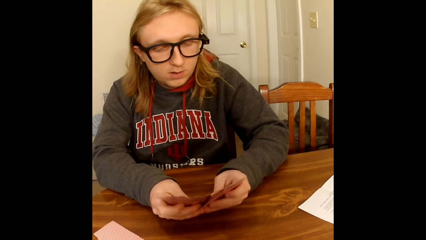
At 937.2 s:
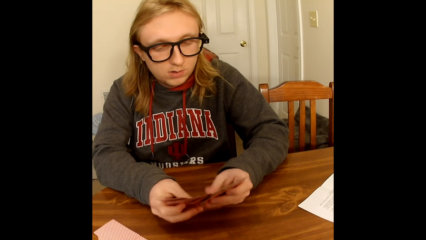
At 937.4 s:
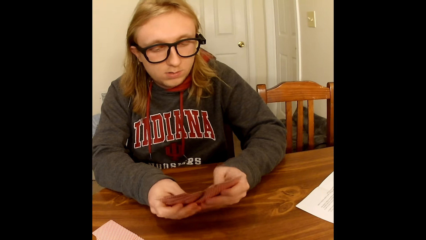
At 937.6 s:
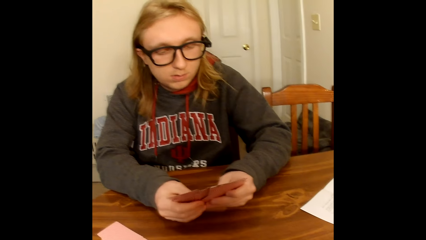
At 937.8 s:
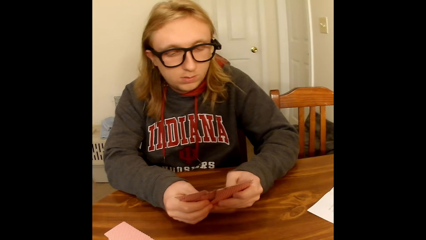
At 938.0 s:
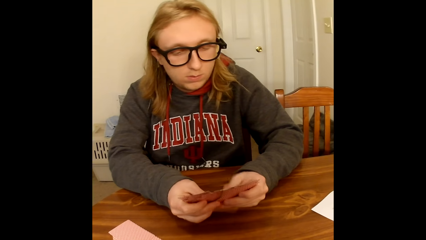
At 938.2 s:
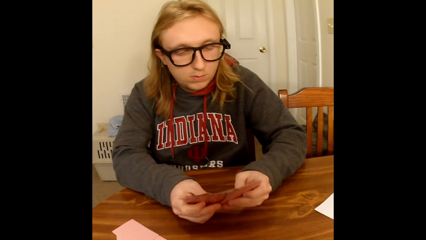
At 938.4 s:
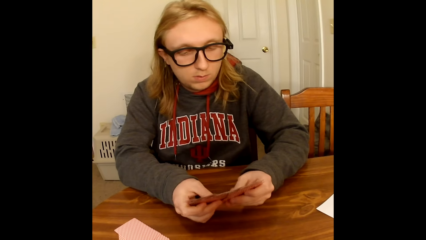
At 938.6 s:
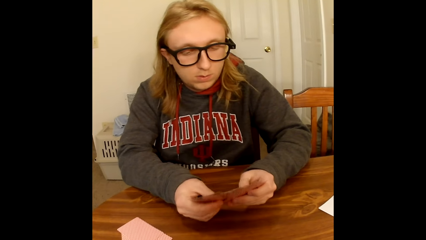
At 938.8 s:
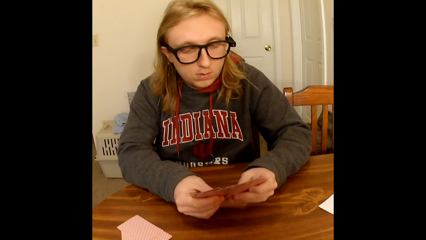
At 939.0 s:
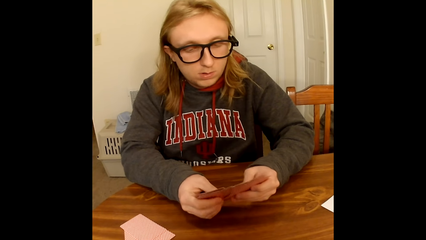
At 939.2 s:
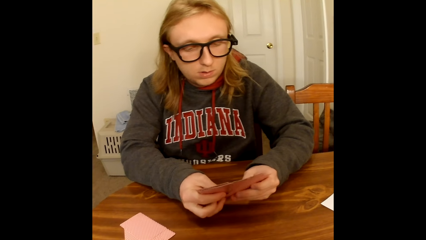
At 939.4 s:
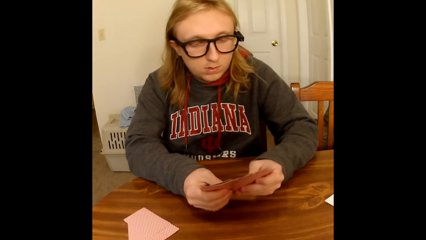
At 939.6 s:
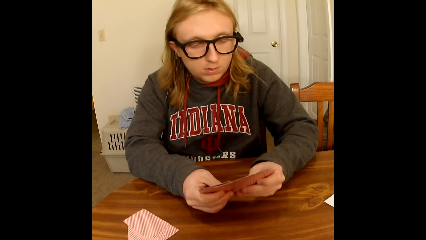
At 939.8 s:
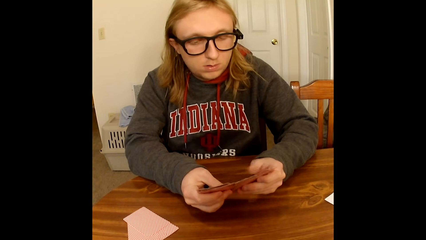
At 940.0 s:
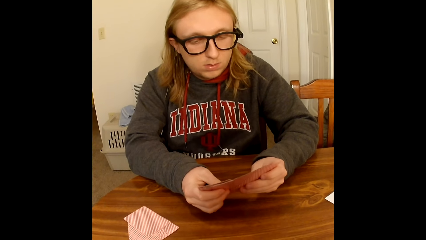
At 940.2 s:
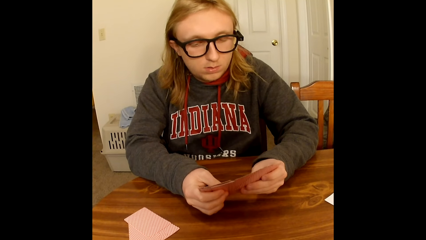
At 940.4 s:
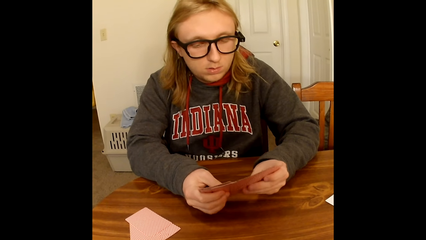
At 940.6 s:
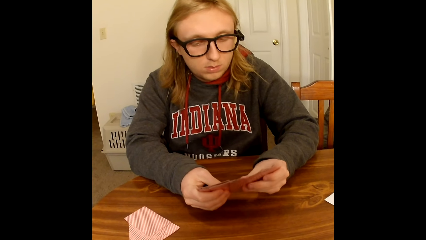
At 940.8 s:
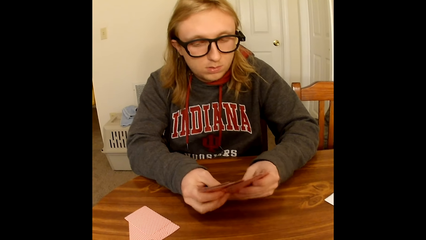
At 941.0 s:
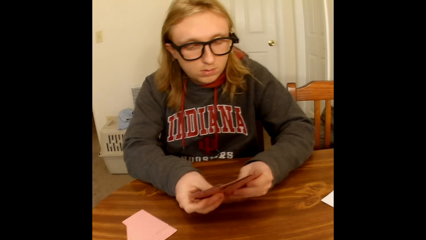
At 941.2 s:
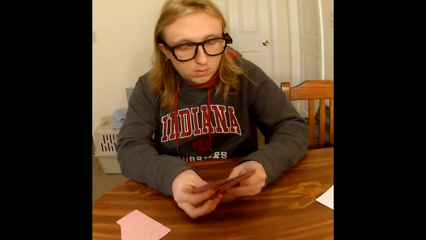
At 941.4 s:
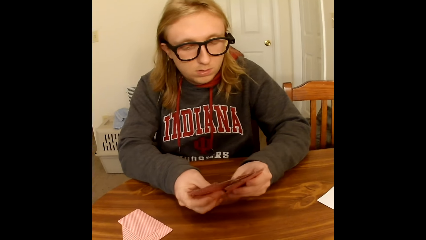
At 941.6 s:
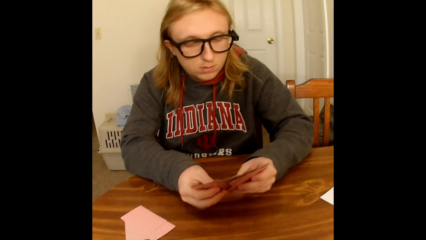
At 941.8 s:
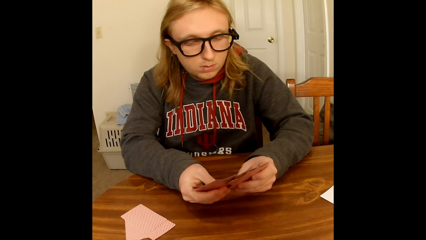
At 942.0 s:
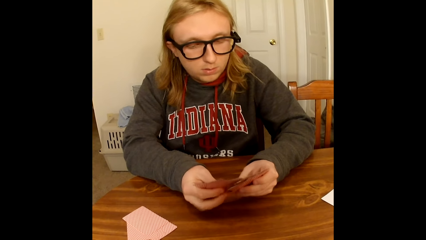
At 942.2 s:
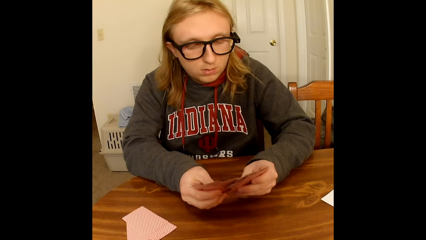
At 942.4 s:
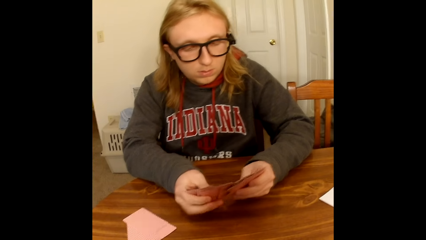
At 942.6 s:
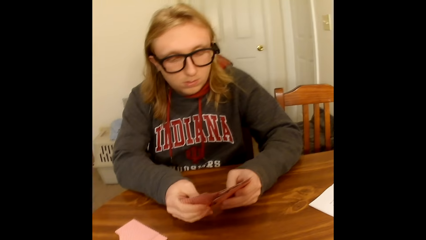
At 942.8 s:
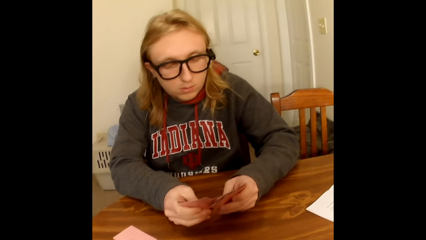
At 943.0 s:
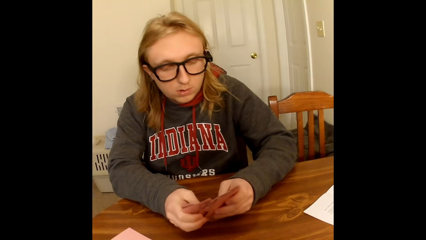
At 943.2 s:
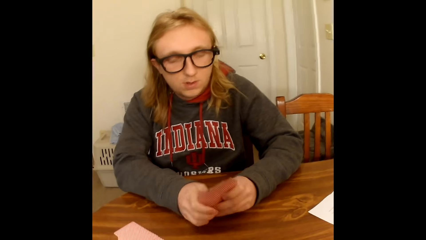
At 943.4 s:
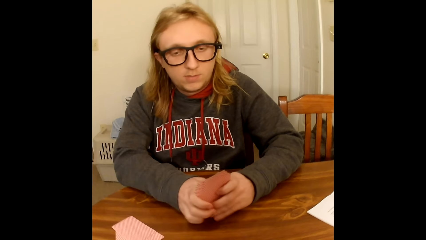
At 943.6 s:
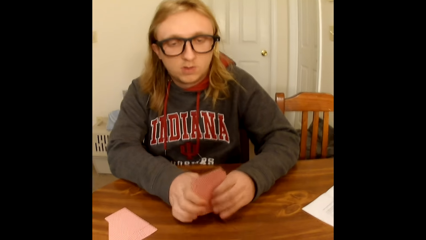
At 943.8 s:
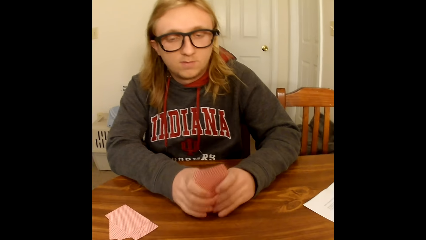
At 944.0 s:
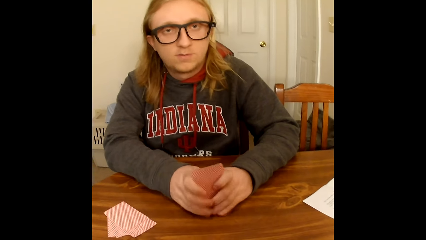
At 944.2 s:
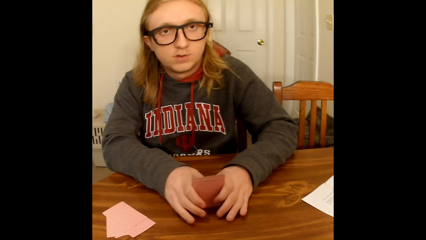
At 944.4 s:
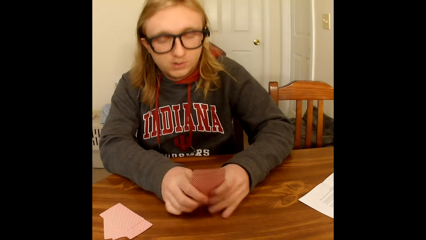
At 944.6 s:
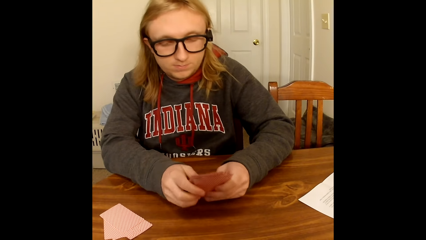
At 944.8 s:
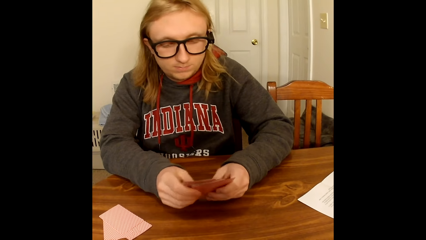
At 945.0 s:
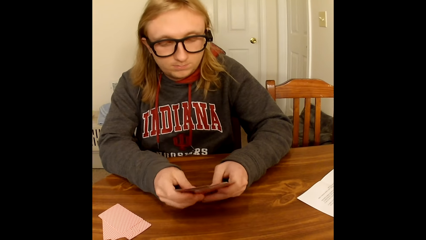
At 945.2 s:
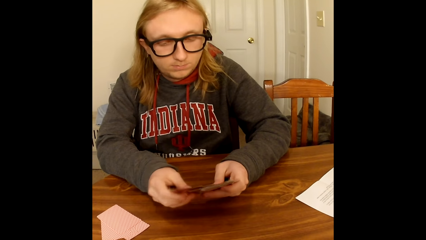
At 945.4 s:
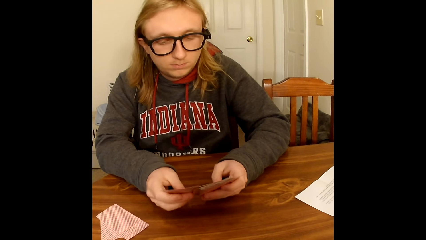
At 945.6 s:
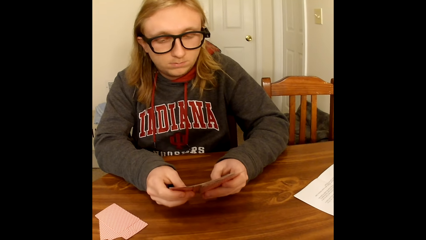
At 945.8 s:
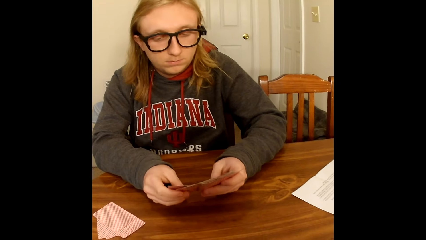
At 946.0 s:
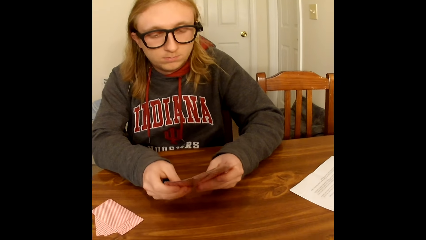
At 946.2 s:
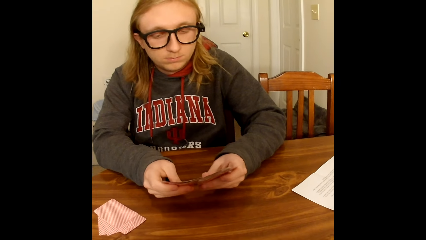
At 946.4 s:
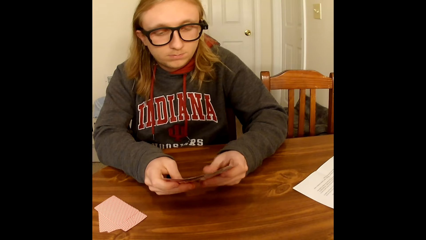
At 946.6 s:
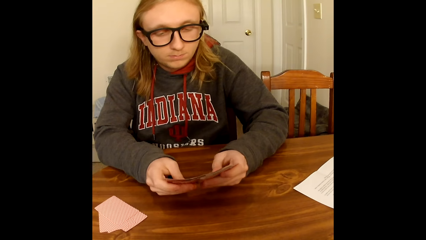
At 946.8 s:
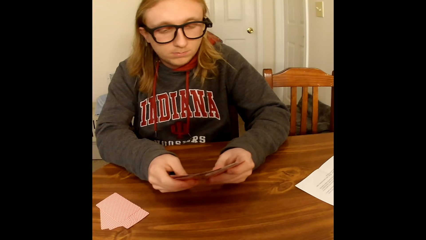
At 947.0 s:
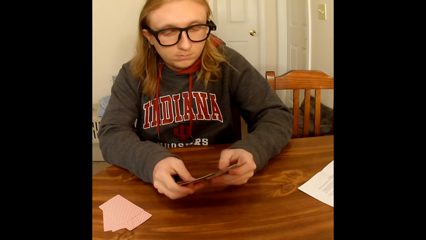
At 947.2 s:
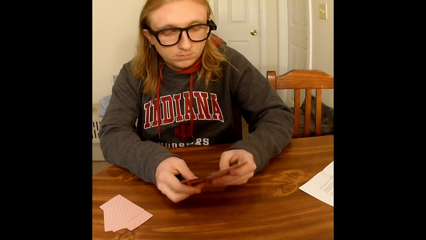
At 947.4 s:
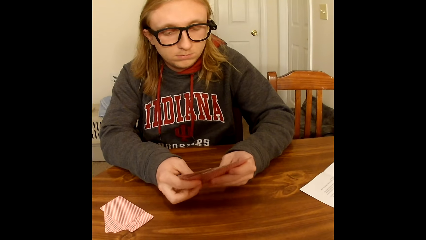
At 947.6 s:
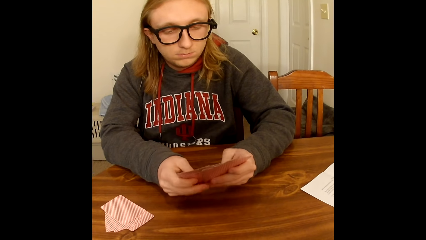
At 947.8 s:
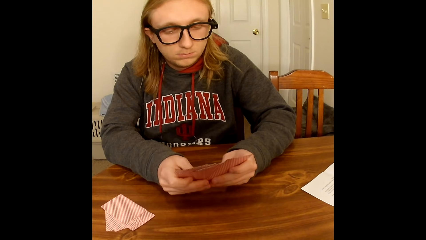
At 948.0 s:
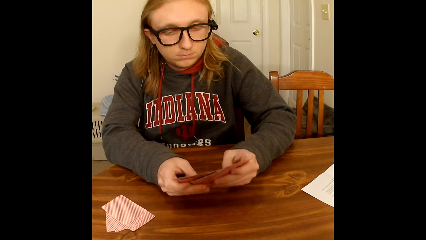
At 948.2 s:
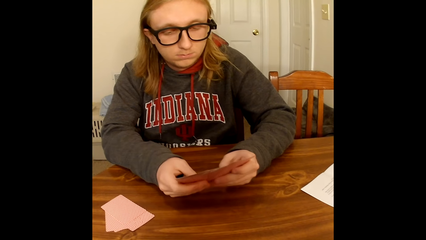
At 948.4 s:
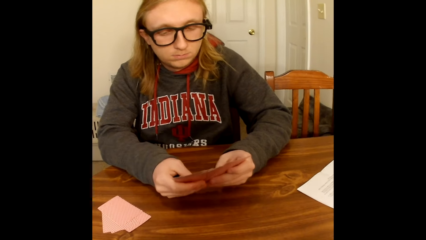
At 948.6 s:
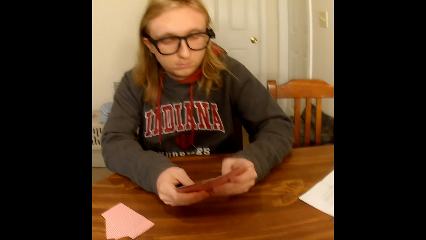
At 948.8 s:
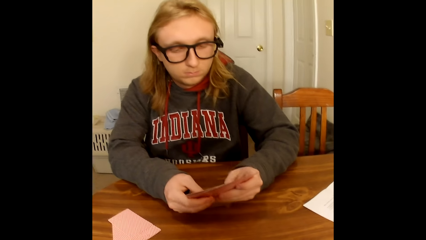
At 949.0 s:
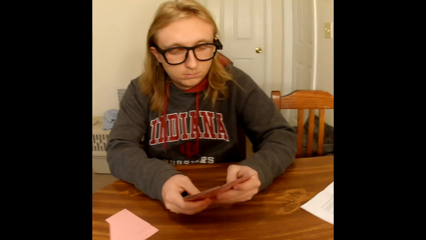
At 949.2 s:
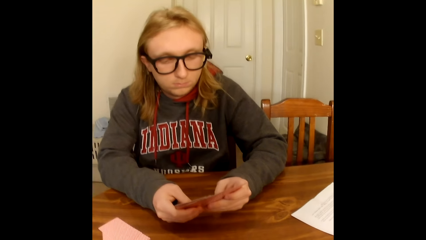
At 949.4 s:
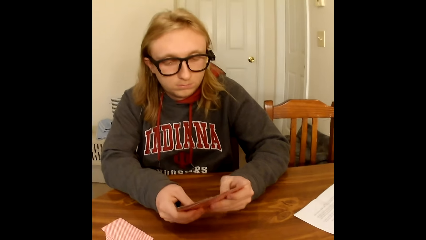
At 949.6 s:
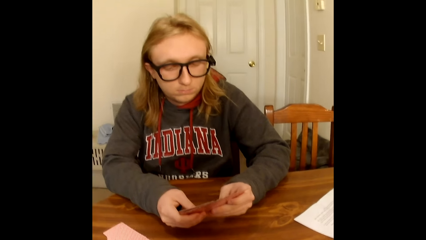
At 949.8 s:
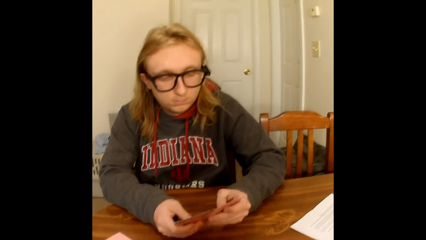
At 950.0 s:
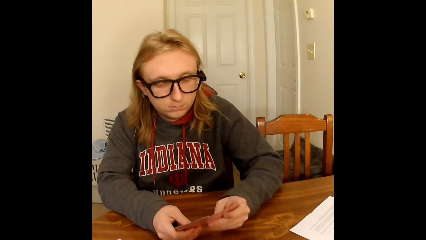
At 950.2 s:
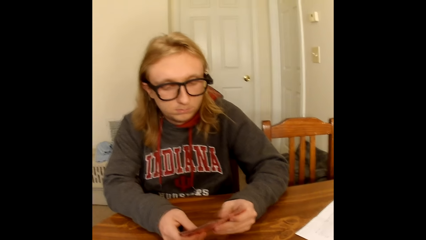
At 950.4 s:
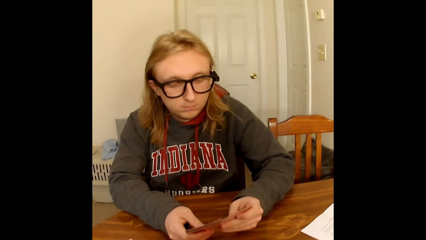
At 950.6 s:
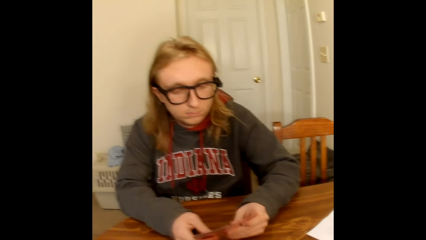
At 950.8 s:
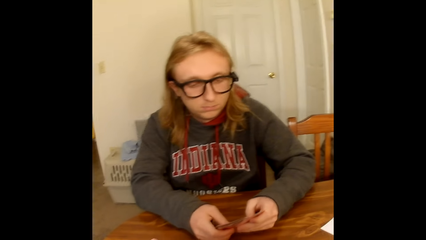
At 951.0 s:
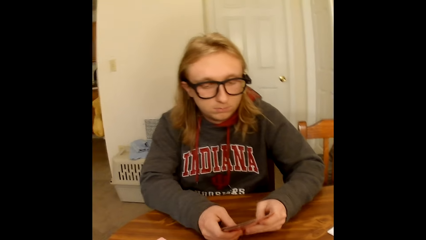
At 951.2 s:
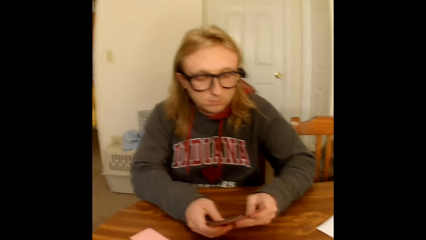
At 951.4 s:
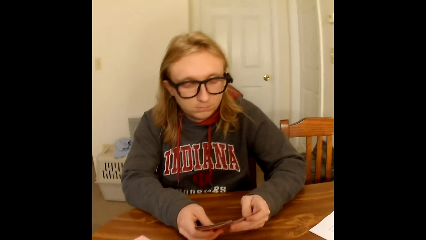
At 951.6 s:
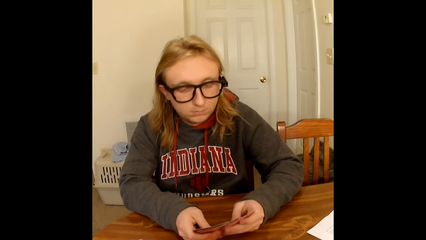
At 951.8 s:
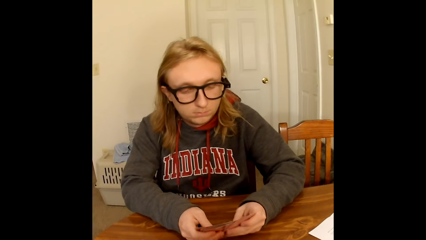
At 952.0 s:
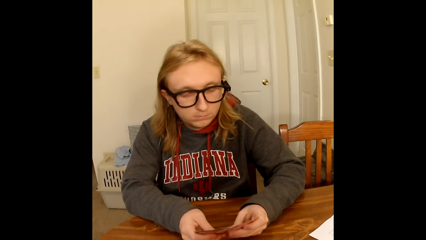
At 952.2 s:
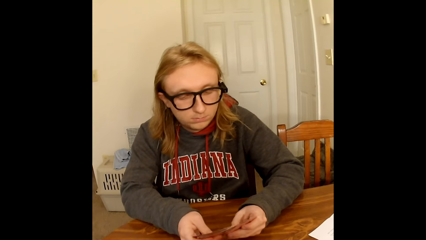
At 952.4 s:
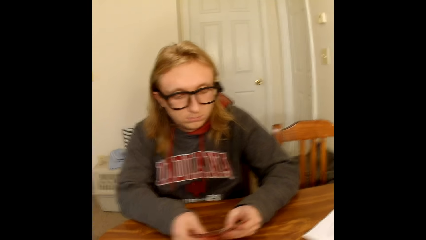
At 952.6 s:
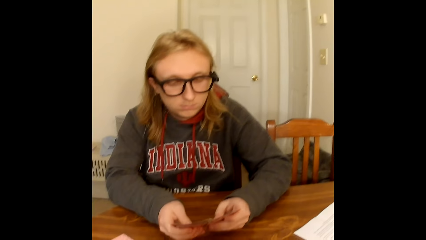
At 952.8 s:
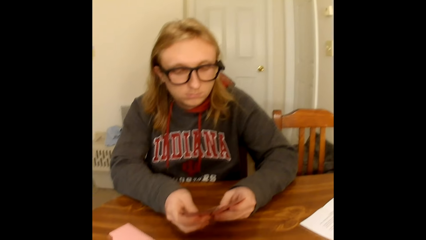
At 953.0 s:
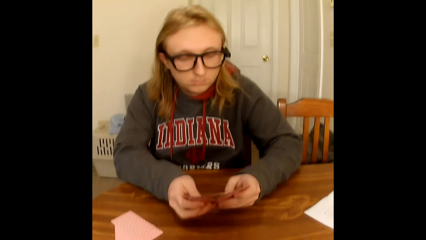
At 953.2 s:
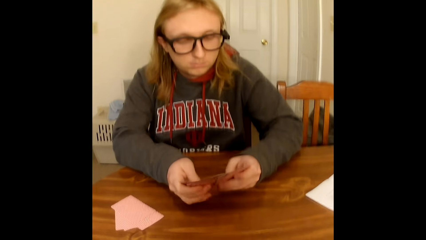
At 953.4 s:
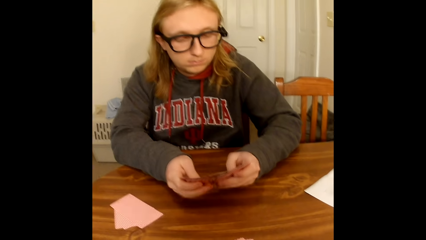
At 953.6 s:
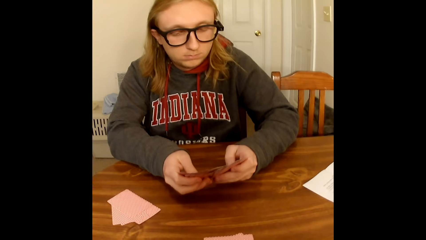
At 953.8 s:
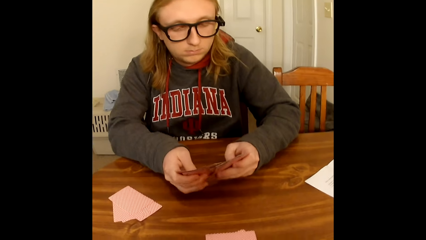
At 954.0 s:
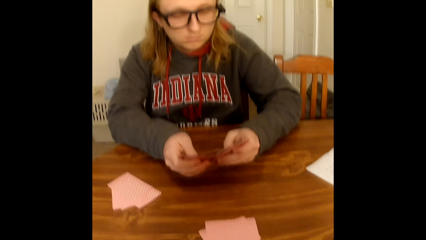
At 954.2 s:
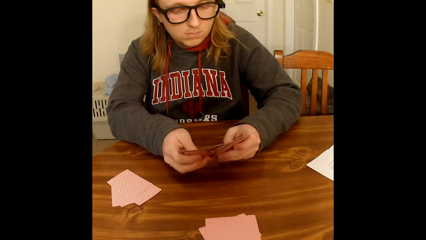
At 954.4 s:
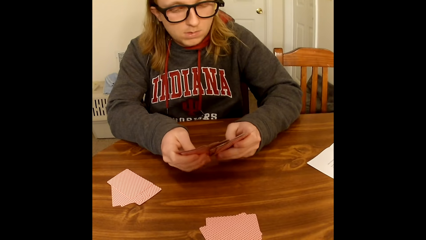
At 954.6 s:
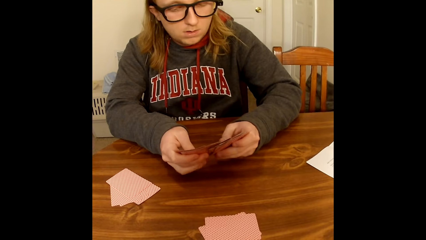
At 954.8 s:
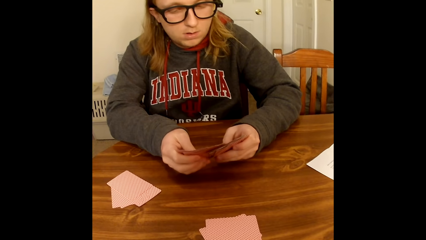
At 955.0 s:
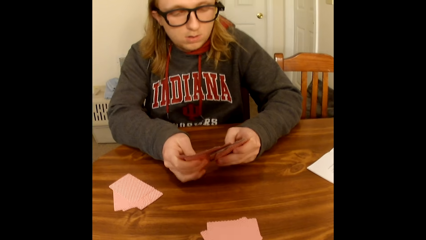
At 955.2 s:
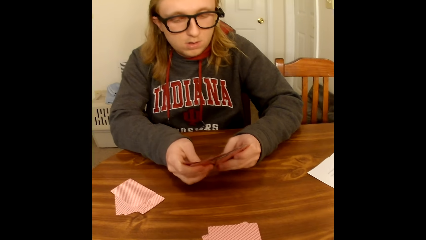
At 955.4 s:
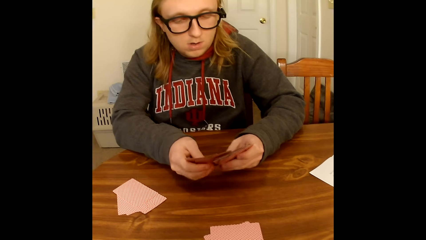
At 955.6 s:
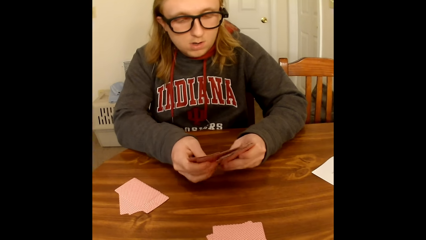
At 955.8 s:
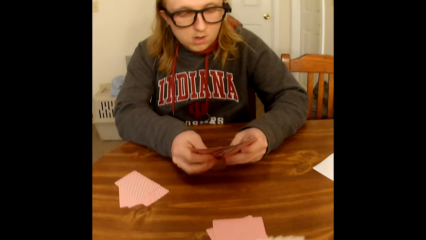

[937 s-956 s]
A man taps the cards in both hands on the table. The man converses. The man arranges the cards. The man shuffles the cards in his hands with his thumbs.
